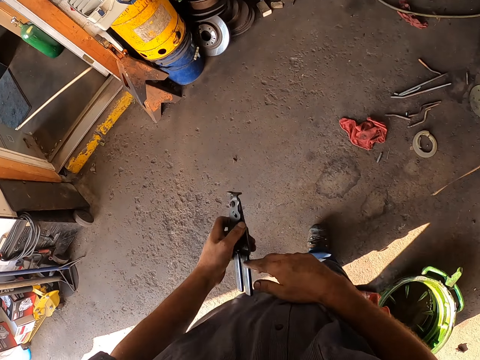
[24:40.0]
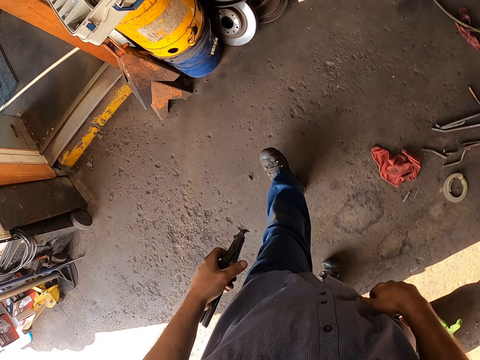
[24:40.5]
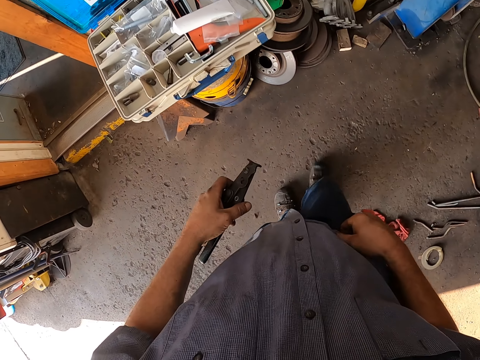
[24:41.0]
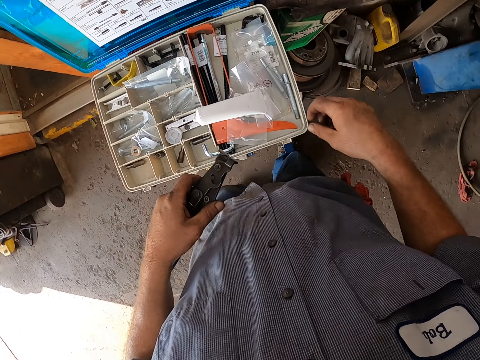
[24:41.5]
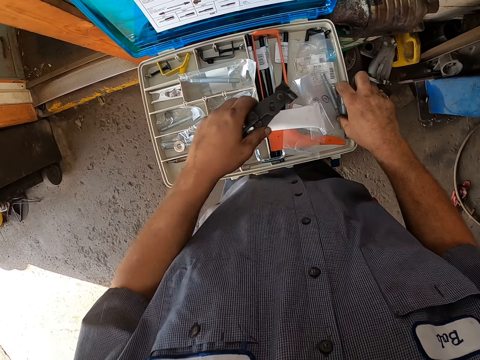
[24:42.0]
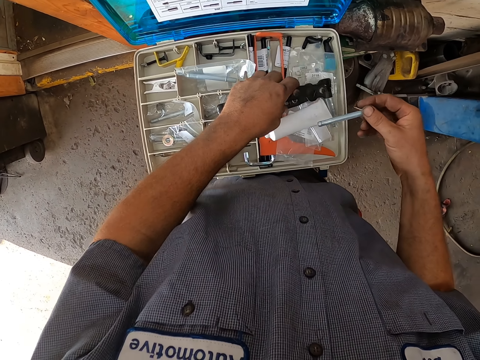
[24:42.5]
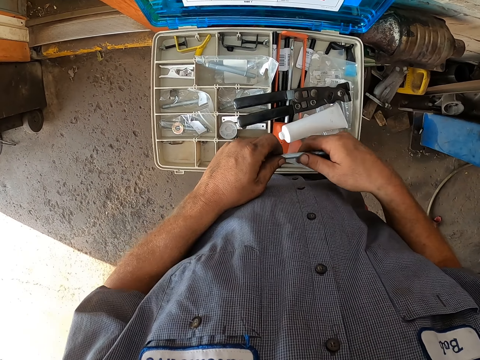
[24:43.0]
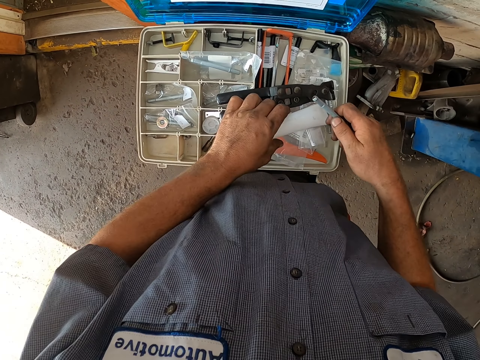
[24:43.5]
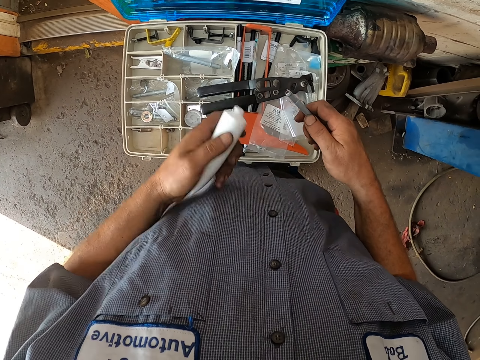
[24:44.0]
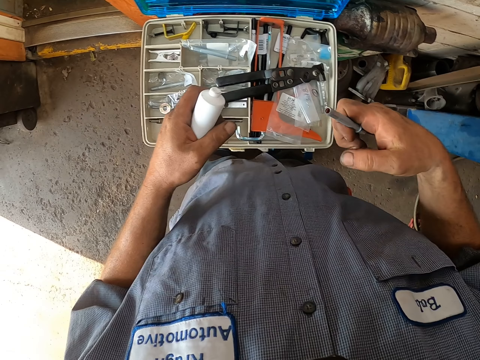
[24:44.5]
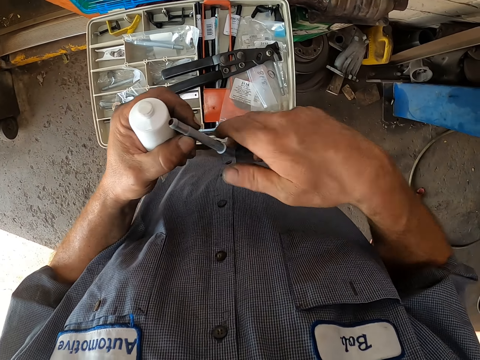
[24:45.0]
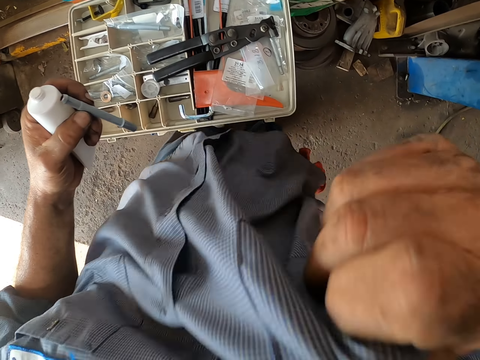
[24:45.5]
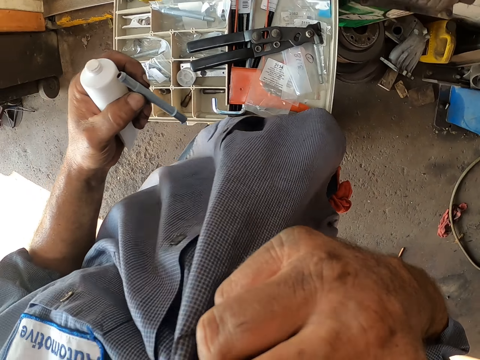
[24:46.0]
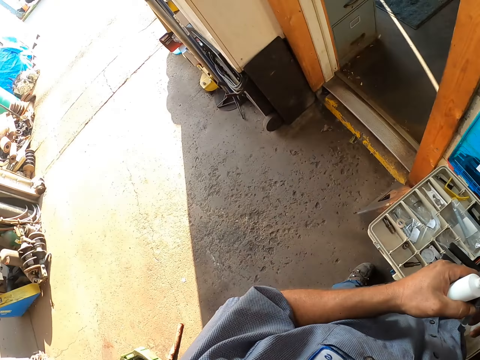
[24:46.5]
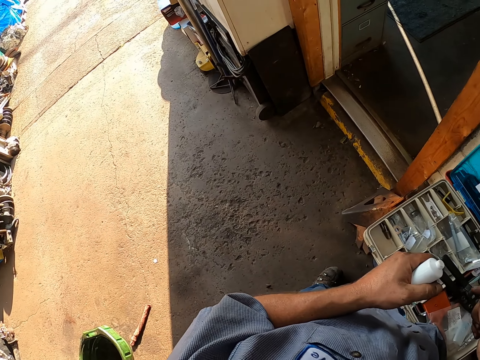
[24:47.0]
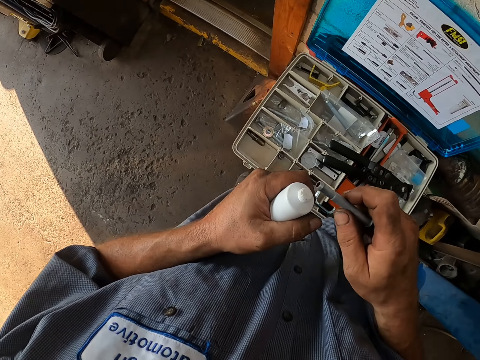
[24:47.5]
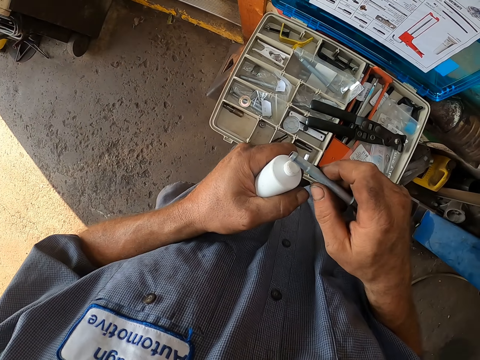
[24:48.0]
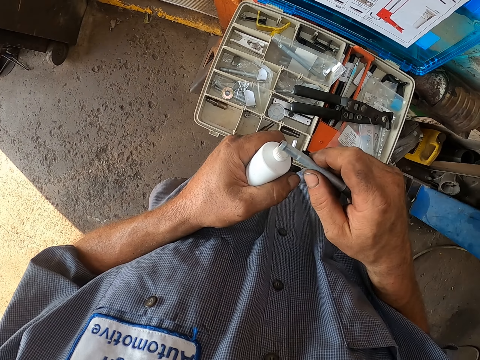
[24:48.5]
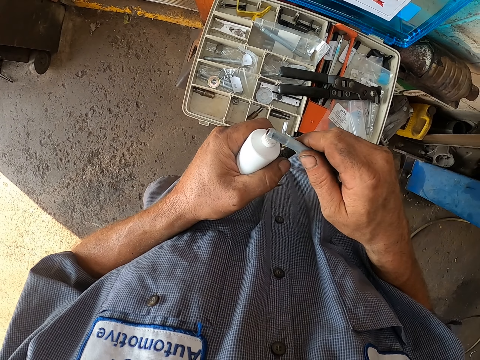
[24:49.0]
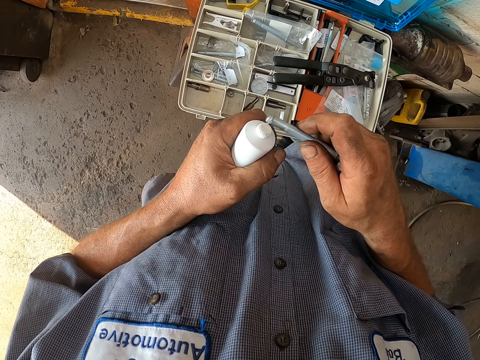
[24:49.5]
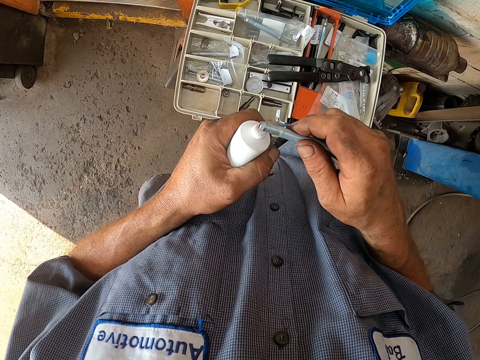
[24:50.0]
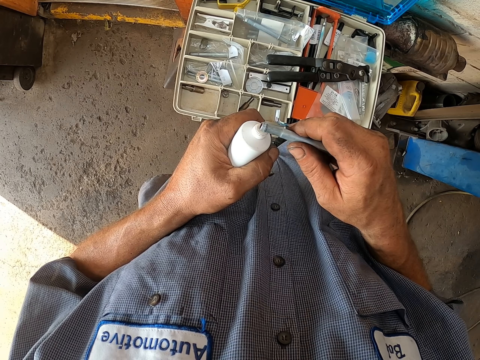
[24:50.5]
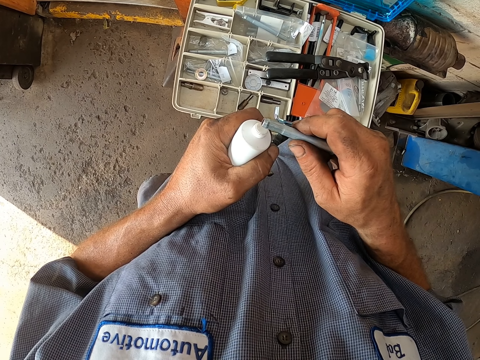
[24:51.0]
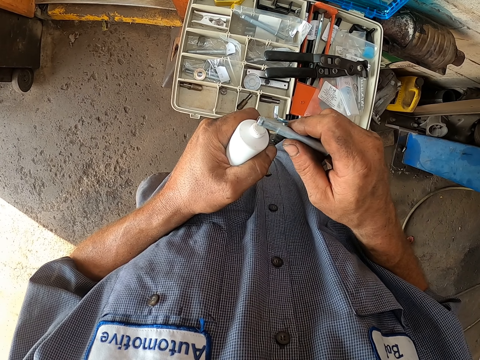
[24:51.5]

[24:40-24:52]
The camera wearer exchanges the pliers to the other hand. They pick up something. They place the pliers on the tool box. They hold something. They pick up a screw. They hold something with the other hand. They move the shirt pocket towards the face. They wipe the face with the shirt. They hold something. They lubricate something.

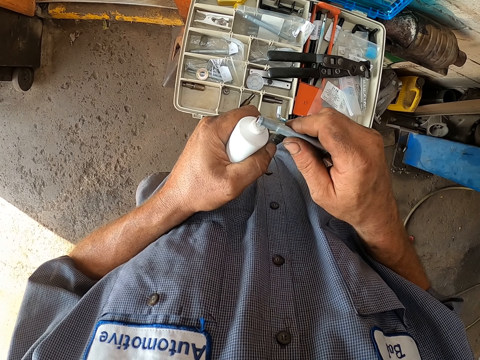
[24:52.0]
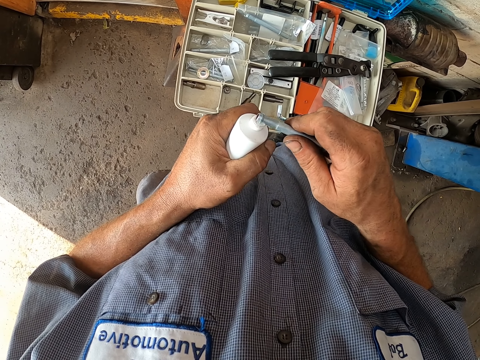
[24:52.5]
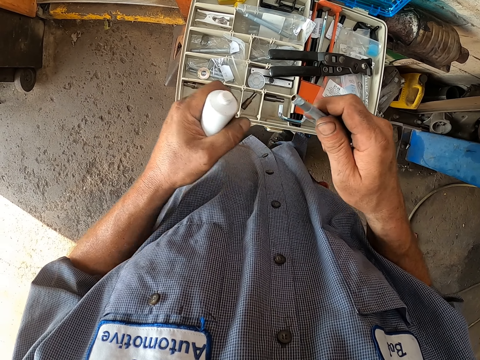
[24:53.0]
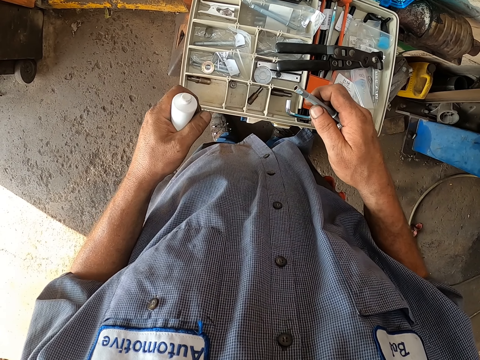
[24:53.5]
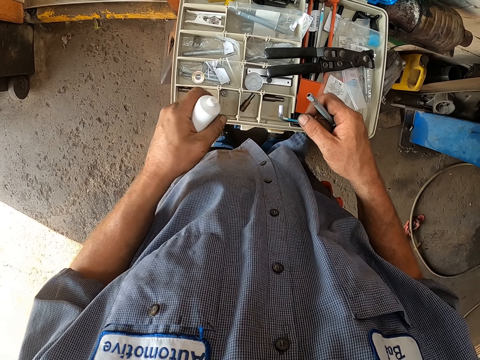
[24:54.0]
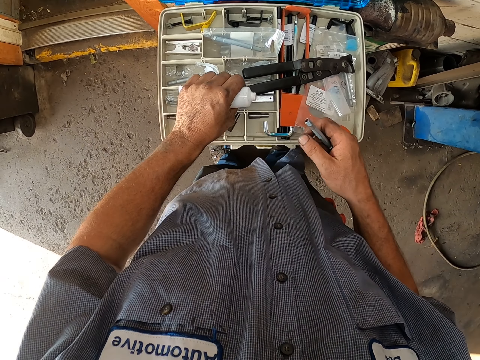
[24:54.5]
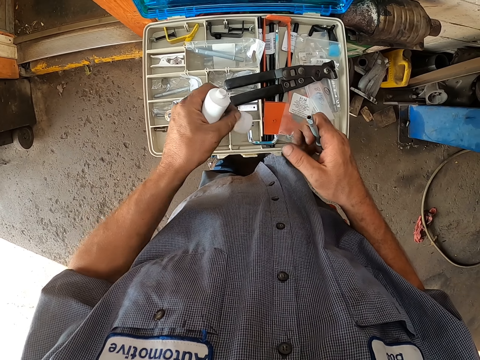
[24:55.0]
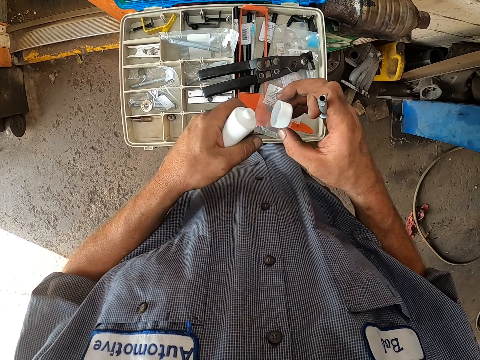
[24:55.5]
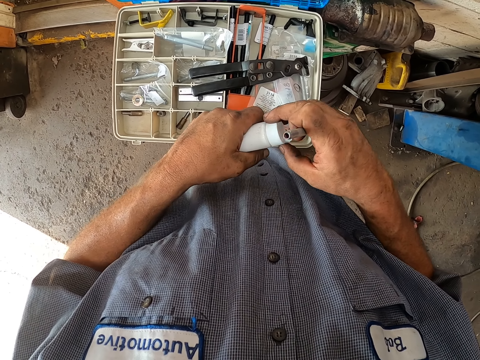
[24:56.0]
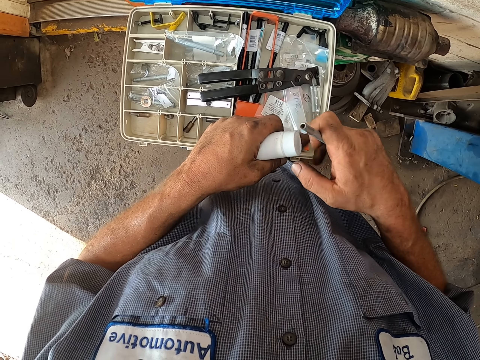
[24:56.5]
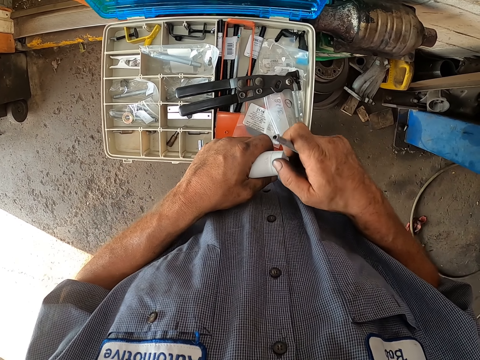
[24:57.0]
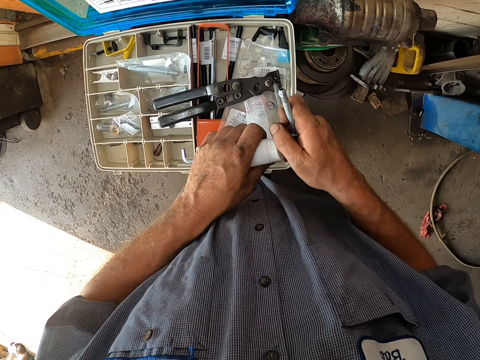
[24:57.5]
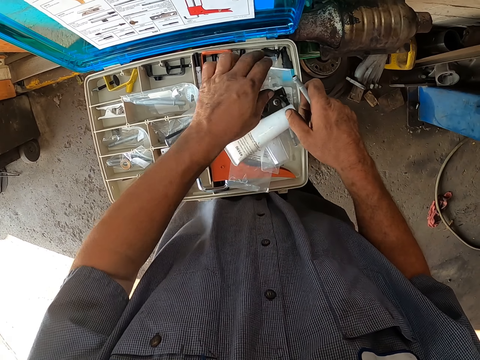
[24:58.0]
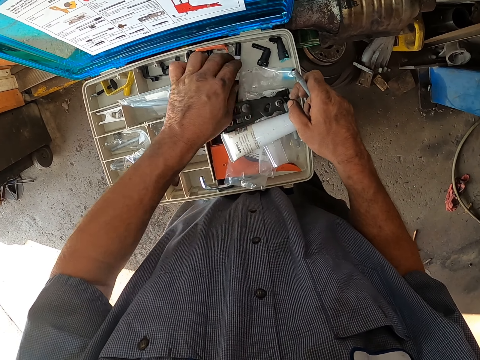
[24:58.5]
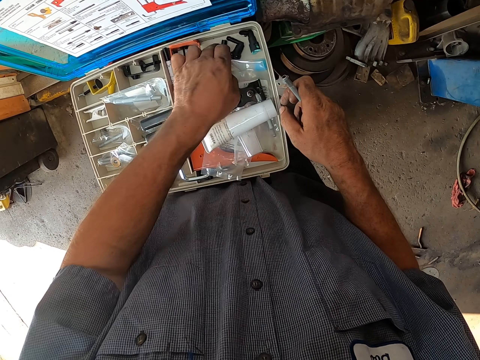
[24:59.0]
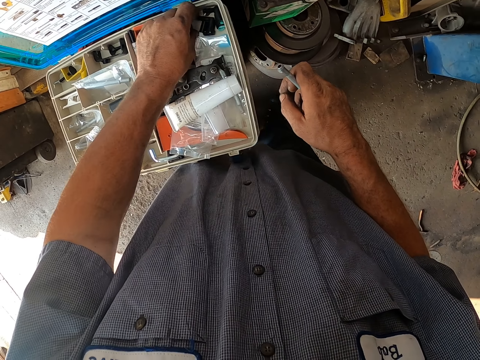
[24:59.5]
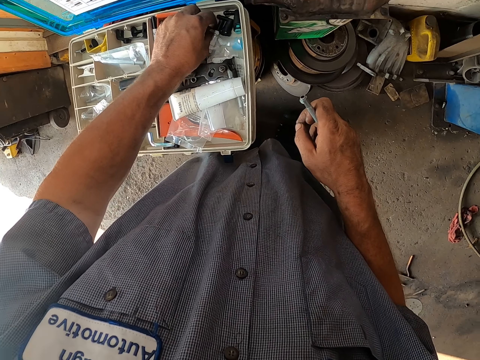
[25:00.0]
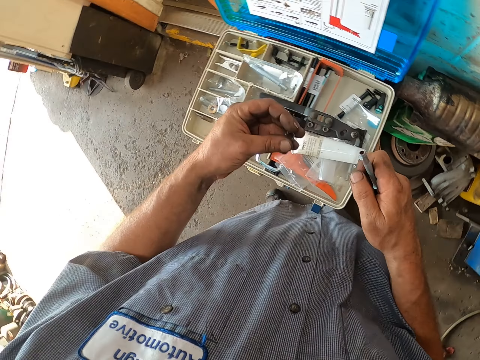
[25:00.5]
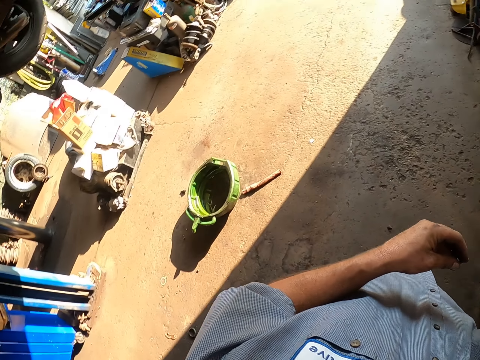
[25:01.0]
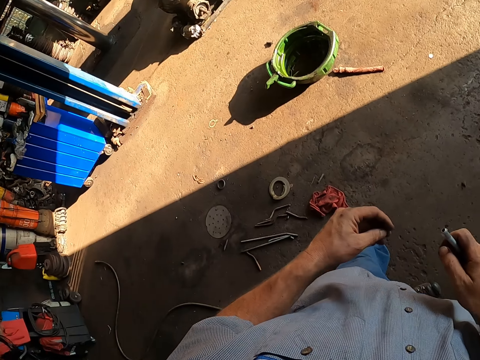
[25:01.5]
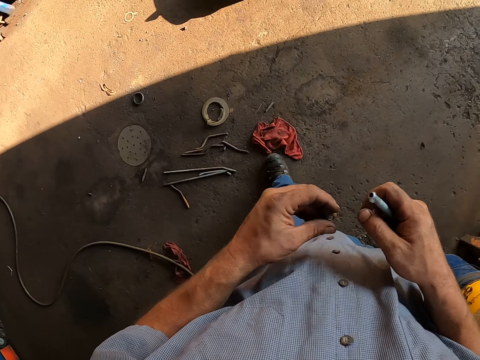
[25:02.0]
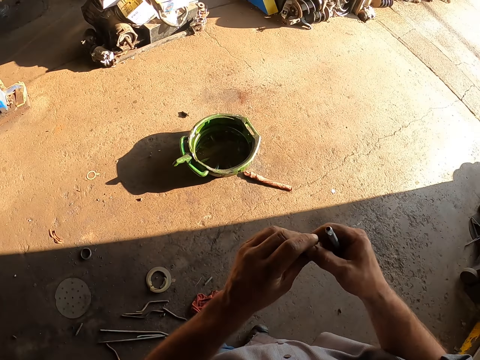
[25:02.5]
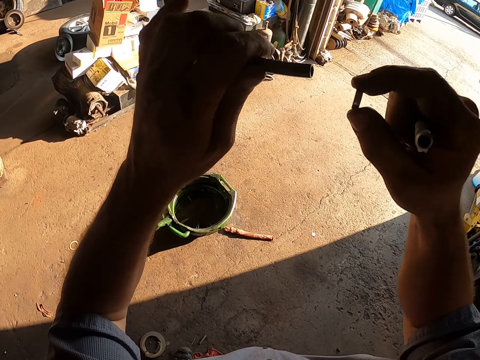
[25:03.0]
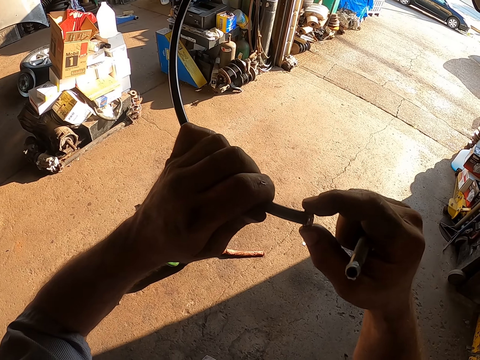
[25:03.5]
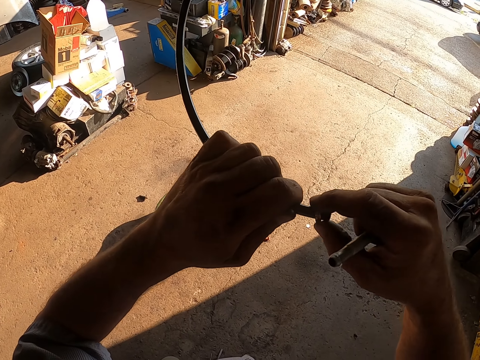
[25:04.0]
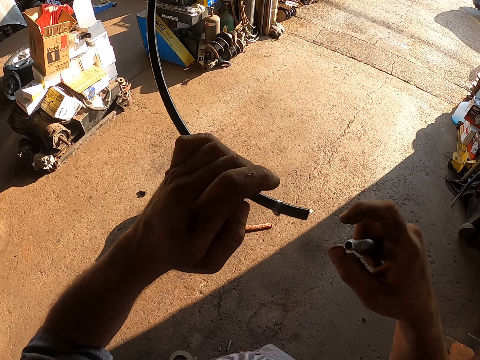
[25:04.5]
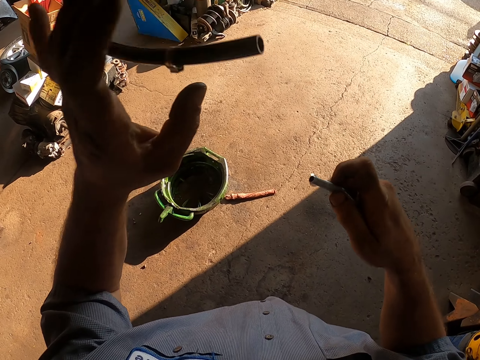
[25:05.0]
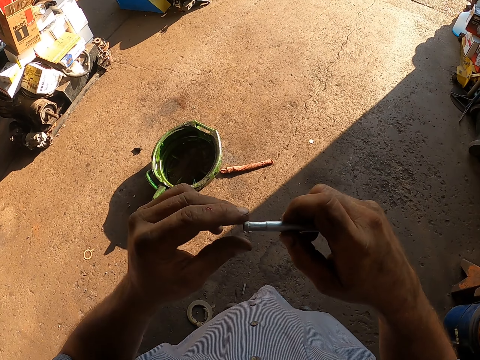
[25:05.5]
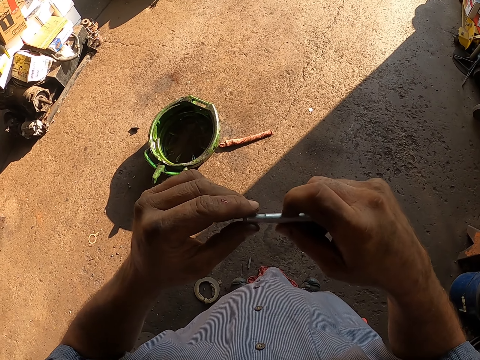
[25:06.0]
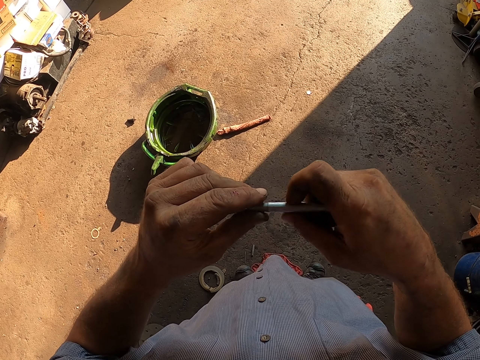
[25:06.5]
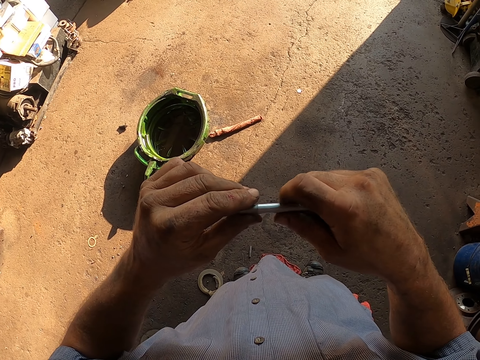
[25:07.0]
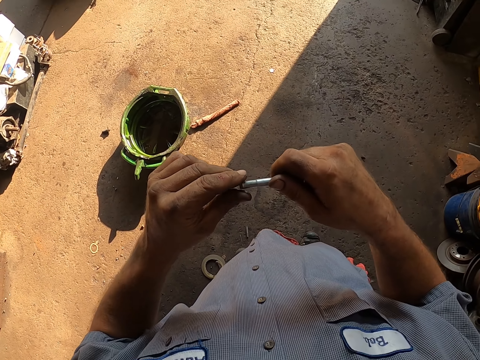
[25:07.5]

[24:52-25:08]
The camera wearer presses glue on the screw. They pick up a cap and hold the cap with the other hand. They cover something. They drop something. They move something. They move something again. They pick up a bolt or nut. They walk around. They hold the nut with the other hand. They hold a cable. They insert the bolt in the pipe. They remove the hand from the cable. They hold something. They rub something.
